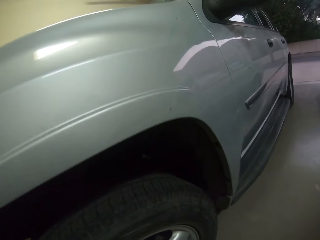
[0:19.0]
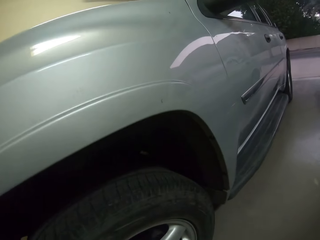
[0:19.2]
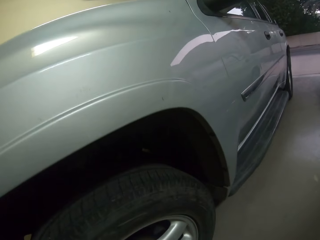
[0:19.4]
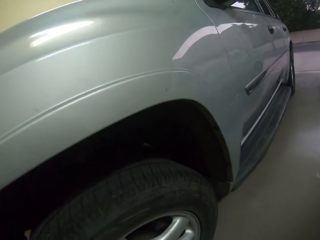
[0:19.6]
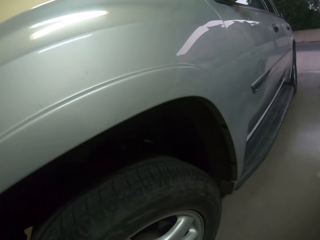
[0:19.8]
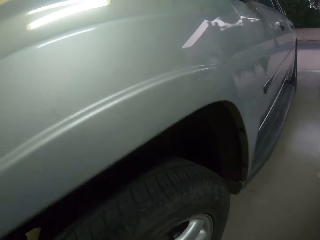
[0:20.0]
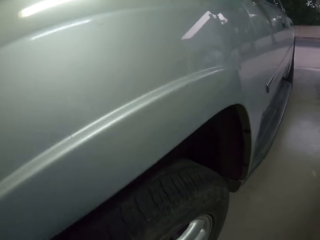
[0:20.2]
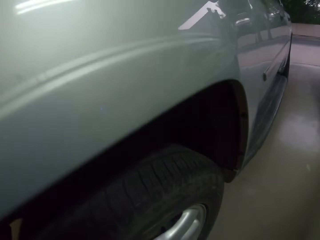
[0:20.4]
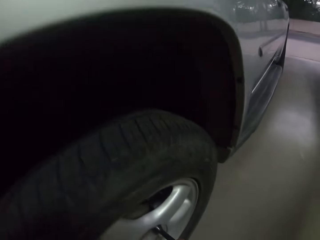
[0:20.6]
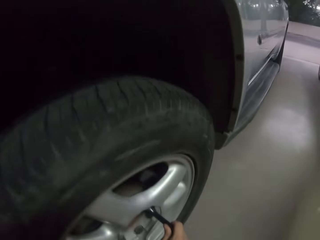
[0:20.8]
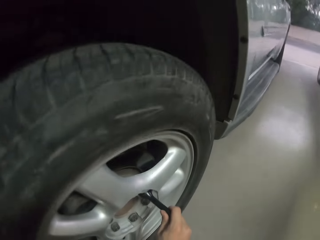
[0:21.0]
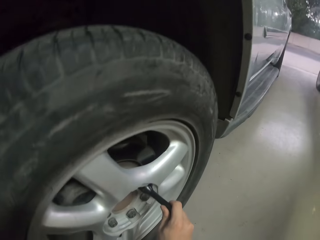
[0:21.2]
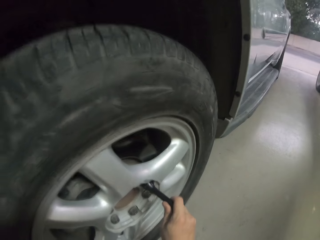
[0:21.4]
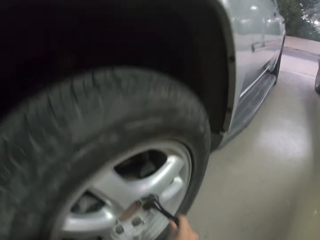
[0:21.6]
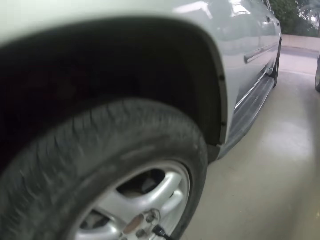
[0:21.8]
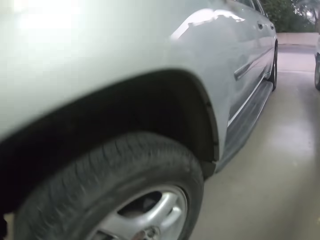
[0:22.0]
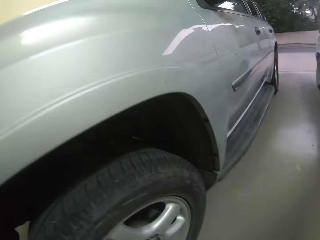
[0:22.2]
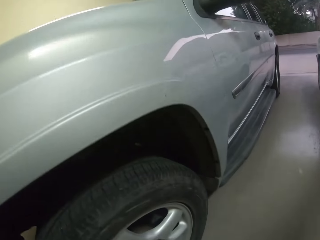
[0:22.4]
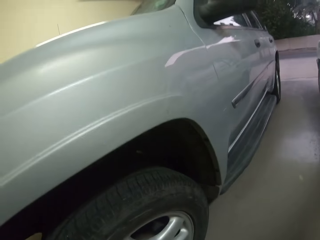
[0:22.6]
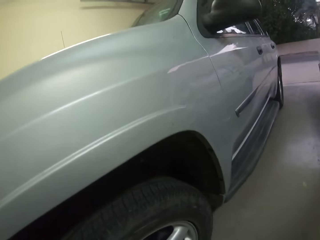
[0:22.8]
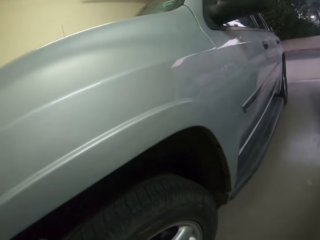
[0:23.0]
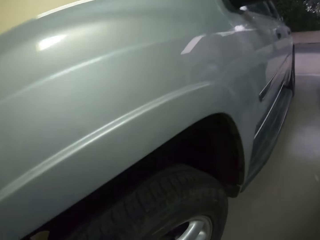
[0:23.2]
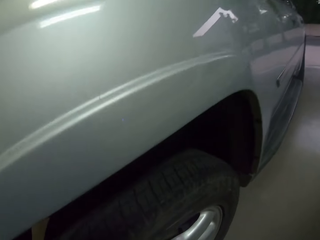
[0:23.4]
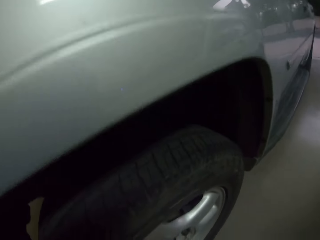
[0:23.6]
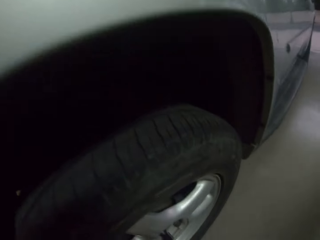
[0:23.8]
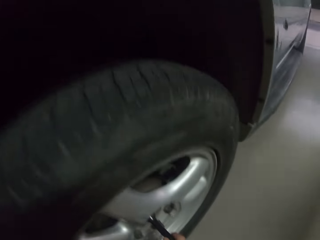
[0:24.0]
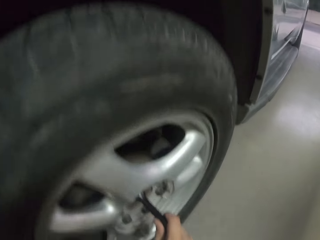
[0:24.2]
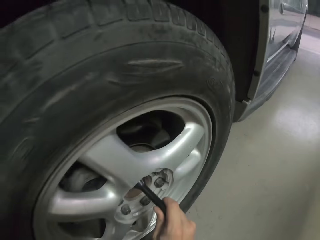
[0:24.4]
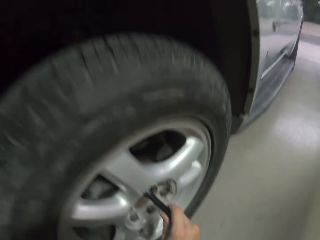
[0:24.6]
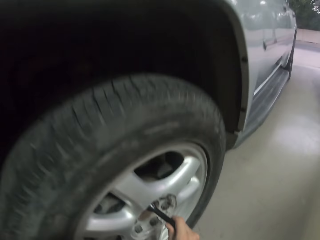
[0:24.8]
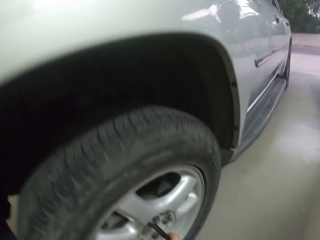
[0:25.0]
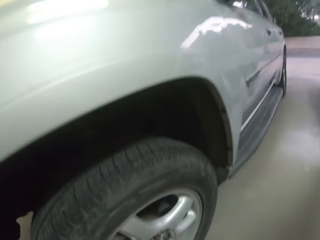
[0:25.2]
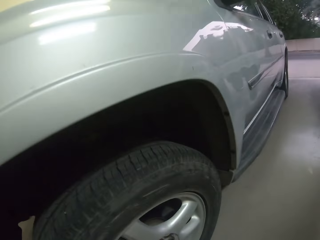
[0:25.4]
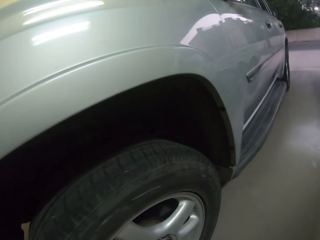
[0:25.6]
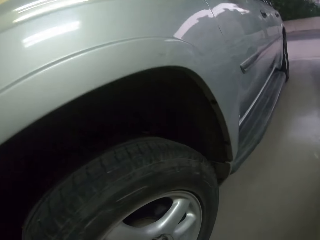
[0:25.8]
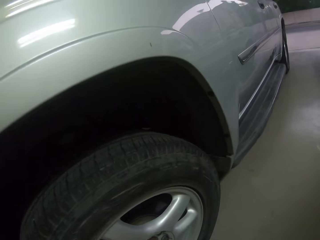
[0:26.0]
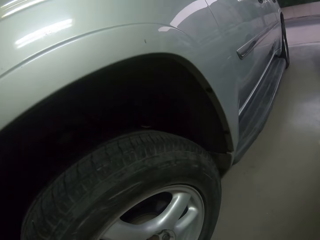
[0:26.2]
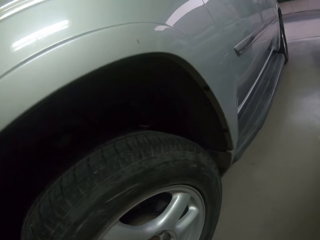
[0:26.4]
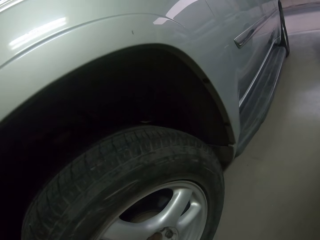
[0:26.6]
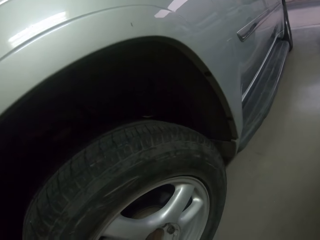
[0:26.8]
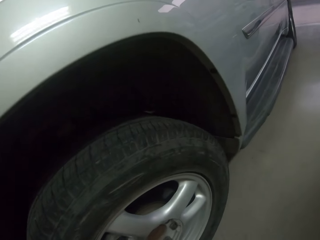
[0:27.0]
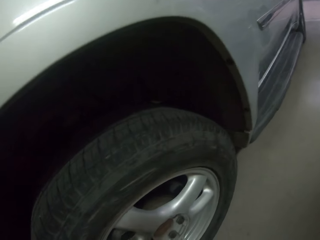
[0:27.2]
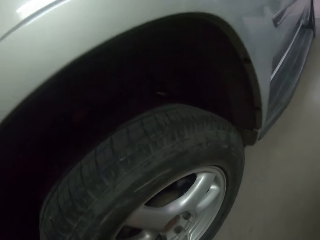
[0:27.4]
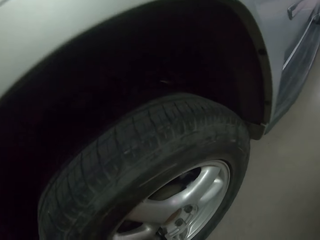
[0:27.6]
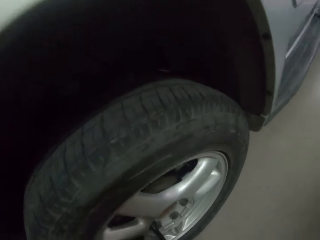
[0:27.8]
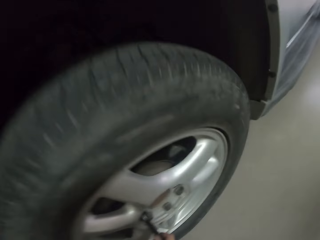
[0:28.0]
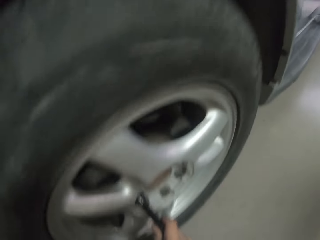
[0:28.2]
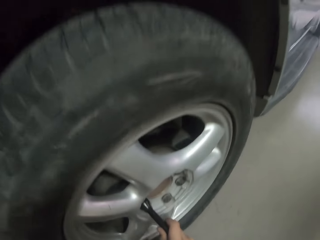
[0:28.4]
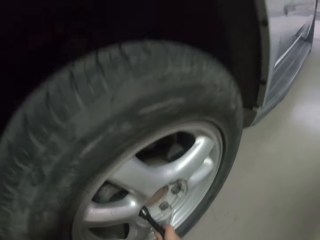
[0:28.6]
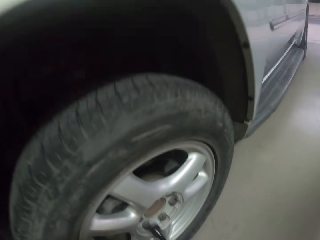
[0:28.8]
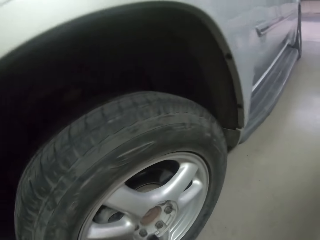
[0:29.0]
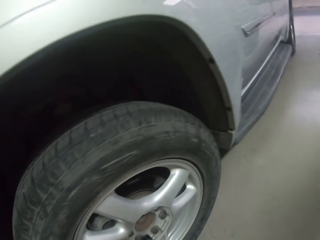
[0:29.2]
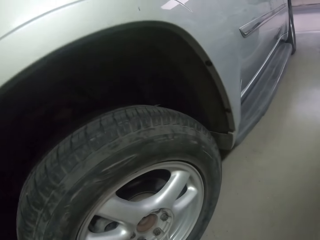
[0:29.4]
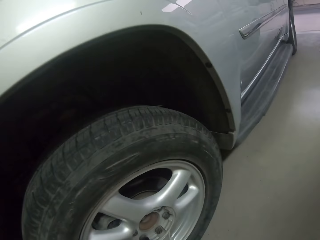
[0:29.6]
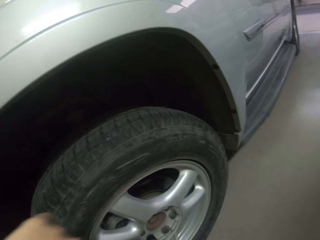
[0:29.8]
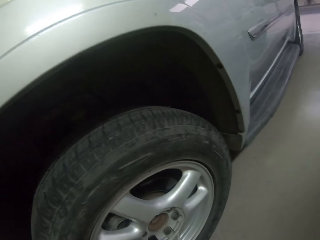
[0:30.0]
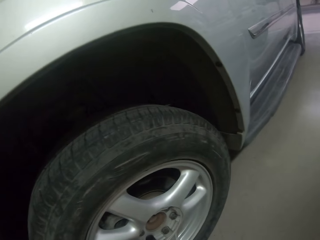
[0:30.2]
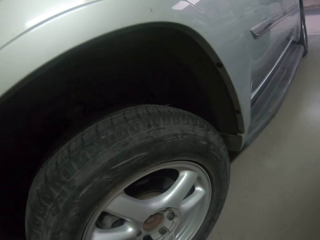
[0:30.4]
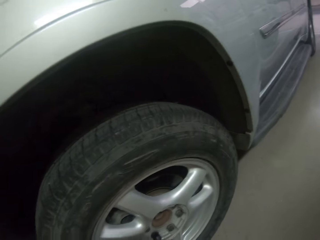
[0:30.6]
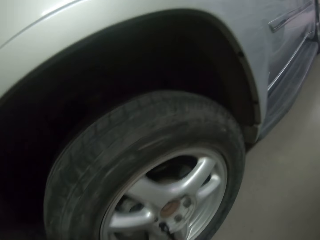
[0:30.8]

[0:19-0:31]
The camera wearer tightens the nuts with a lug wrench.

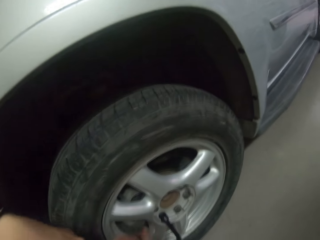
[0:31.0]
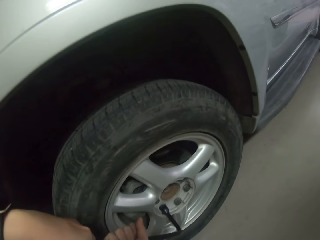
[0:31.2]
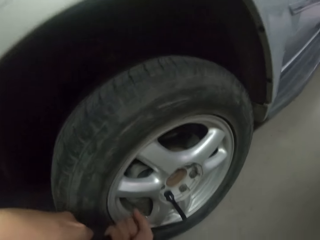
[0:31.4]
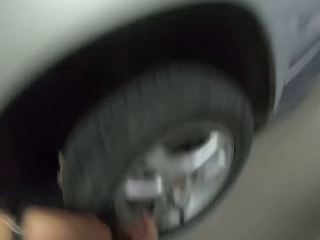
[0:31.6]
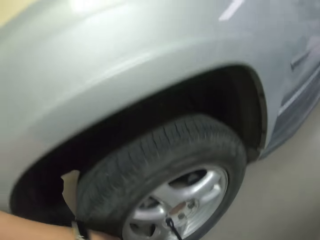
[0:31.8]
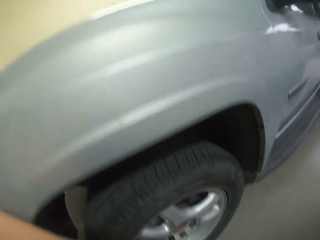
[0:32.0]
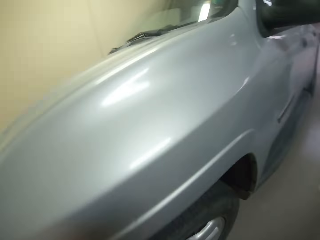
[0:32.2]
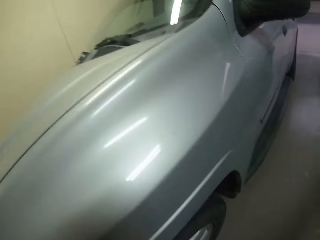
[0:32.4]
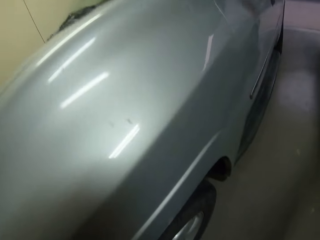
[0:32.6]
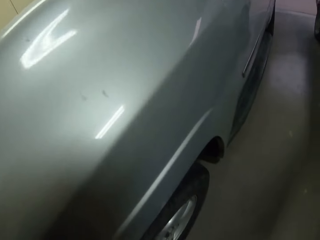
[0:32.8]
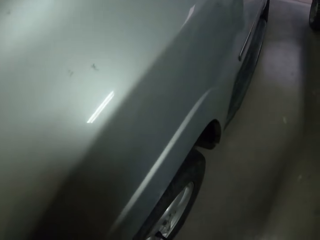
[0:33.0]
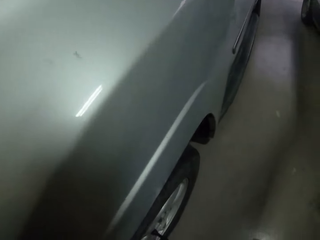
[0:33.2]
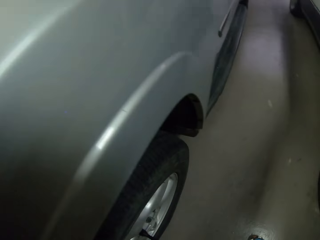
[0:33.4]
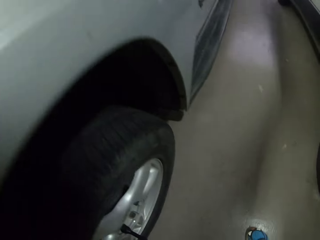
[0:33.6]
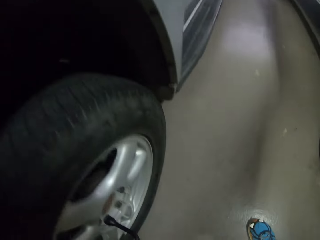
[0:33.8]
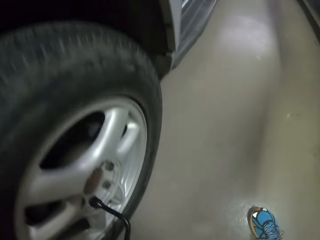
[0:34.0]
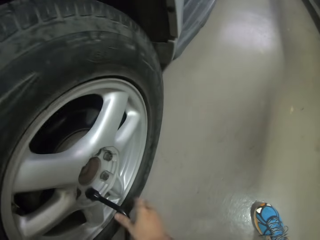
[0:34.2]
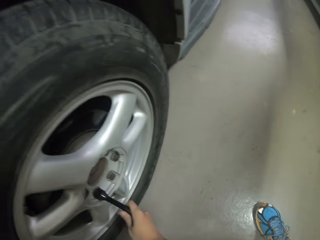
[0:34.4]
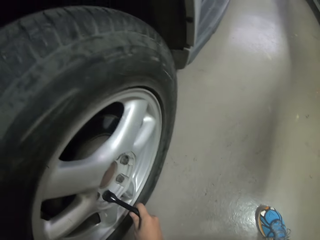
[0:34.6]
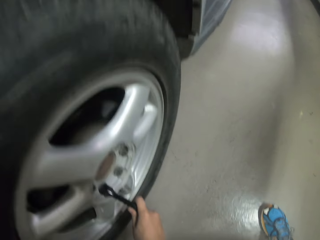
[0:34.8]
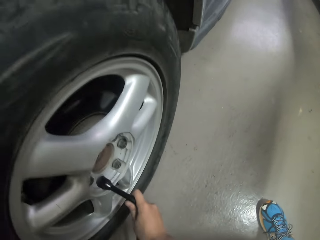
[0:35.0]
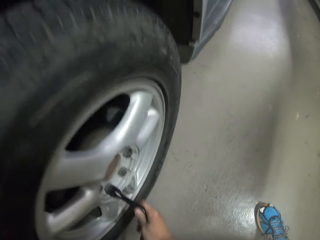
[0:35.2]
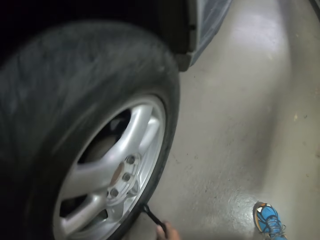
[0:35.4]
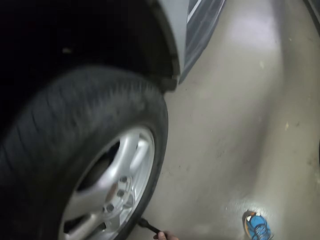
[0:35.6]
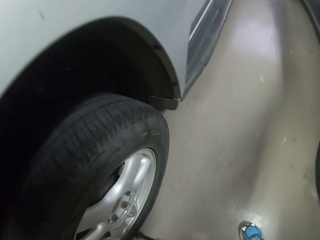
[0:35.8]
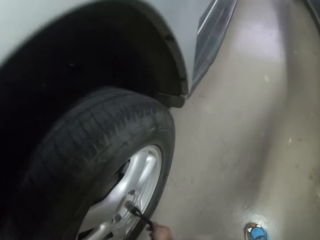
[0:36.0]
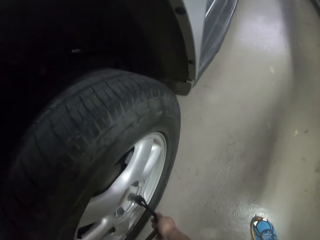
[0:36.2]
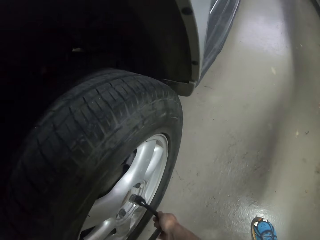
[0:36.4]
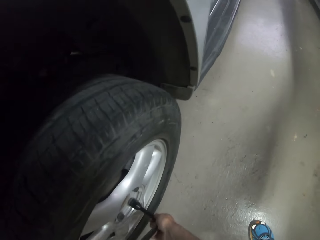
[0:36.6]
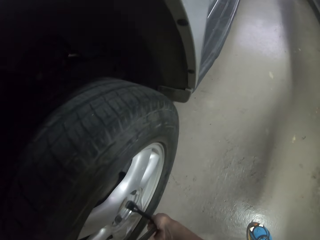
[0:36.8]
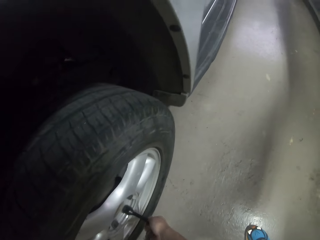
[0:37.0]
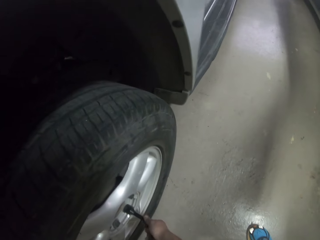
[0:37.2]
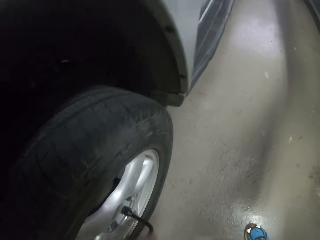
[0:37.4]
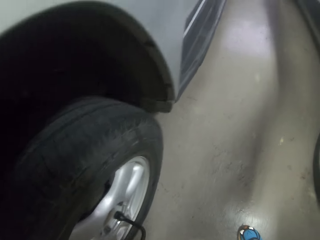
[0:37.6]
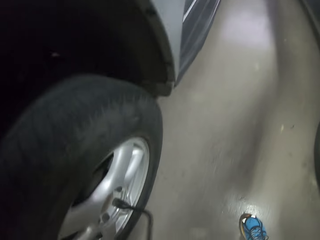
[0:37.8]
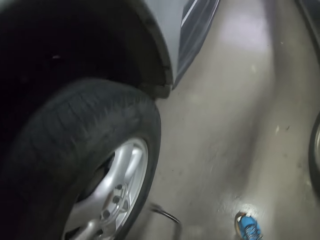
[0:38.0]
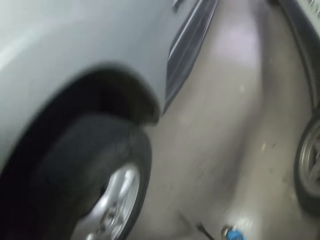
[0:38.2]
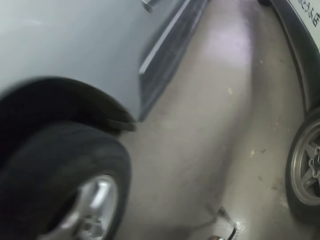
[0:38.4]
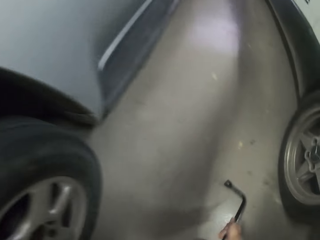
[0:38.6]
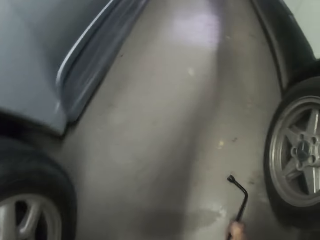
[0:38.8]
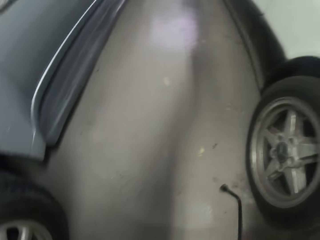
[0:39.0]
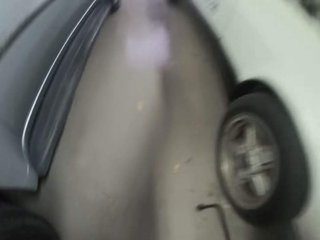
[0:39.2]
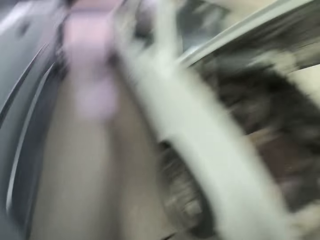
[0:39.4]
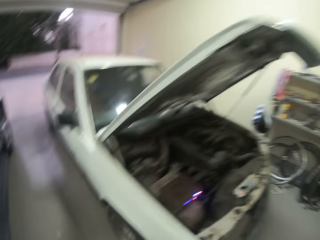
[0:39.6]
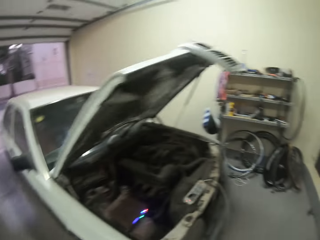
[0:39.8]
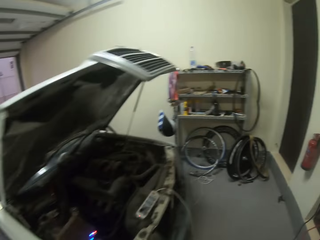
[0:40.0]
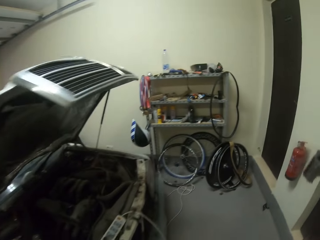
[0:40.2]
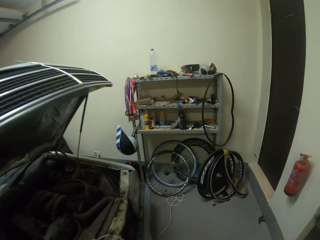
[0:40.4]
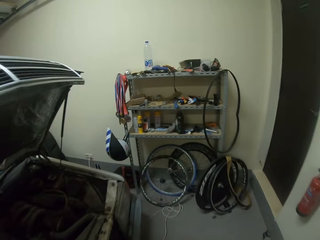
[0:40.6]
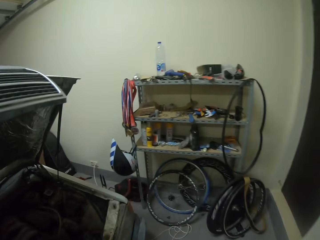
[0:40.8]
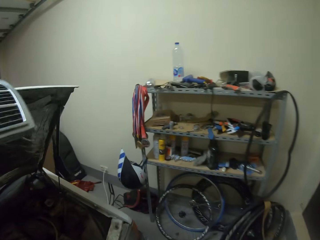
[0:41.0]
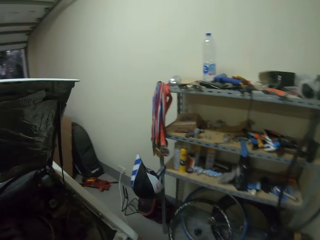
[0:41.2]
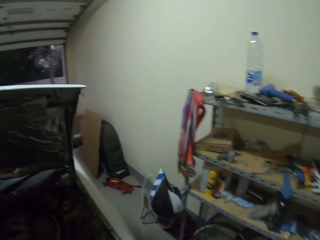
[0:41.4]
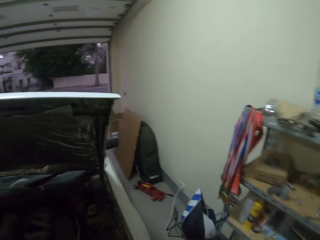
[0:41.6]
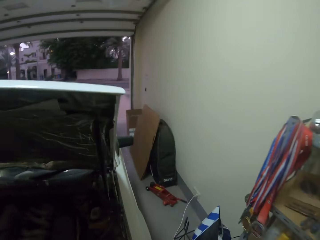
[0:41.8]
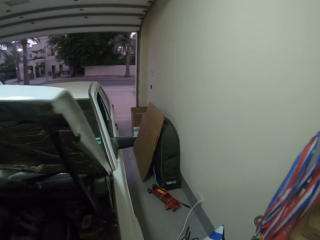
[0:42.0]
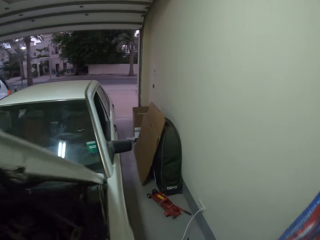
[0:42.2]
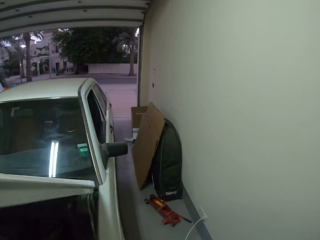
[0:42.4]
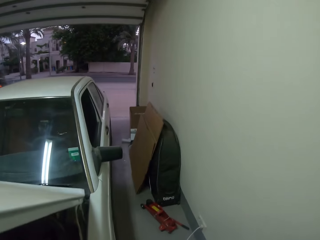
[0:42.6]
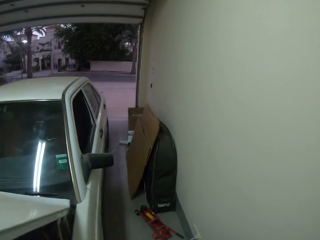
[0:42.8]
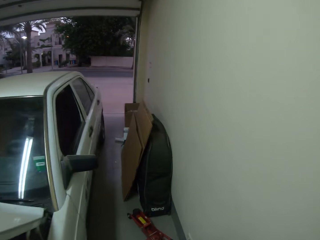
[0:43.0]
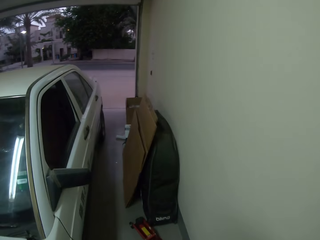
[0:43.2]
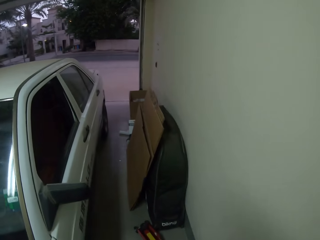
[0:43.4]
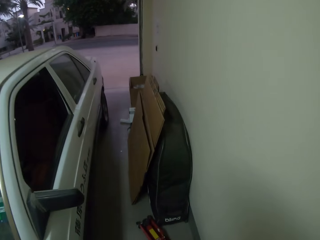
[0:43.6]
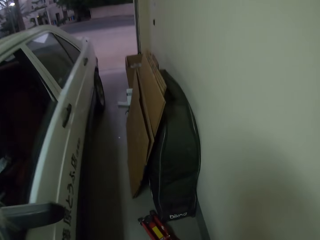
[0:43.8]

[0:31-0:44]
The camera wearer puts down the lug wrench. They walk towards the cabinet. They pick up a car jack.
